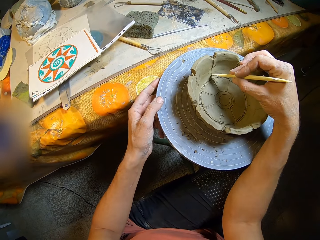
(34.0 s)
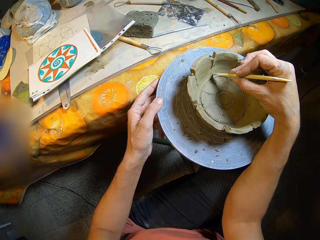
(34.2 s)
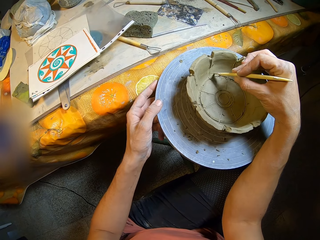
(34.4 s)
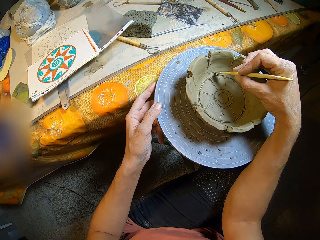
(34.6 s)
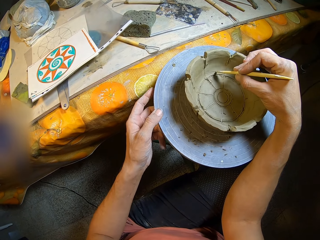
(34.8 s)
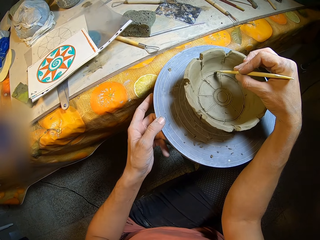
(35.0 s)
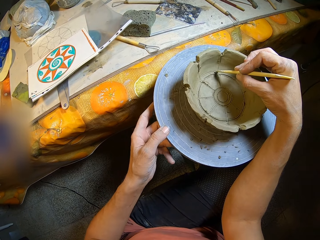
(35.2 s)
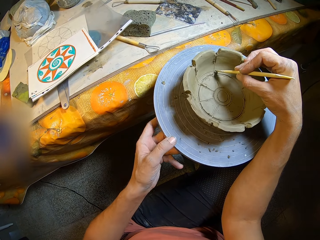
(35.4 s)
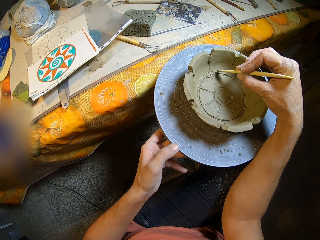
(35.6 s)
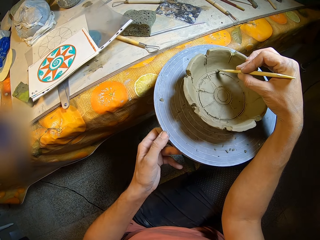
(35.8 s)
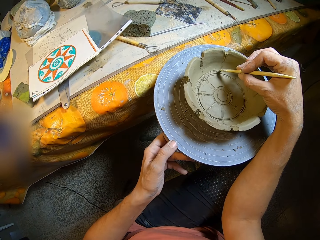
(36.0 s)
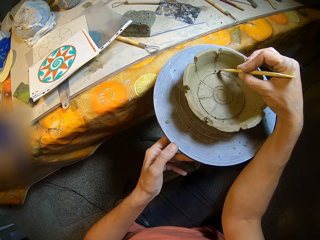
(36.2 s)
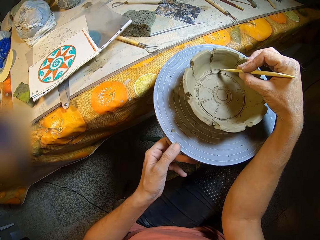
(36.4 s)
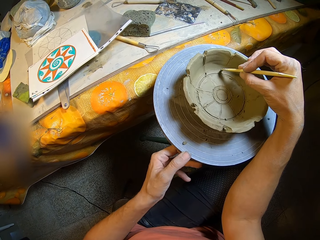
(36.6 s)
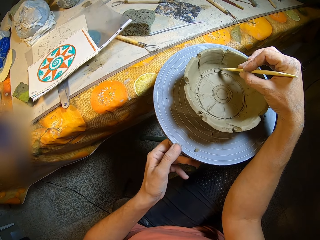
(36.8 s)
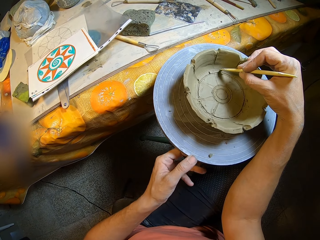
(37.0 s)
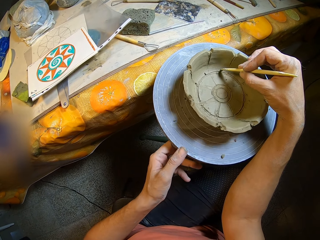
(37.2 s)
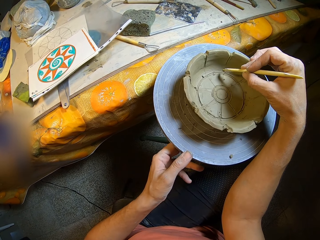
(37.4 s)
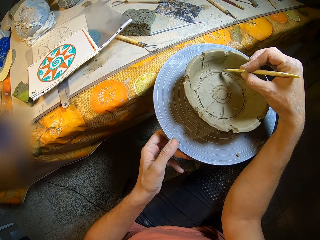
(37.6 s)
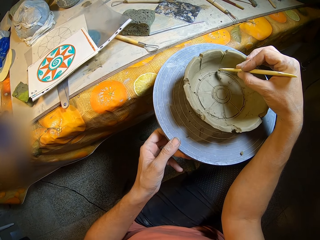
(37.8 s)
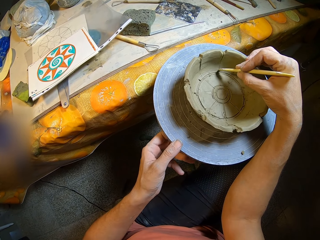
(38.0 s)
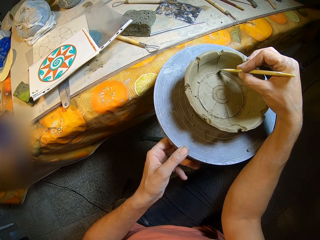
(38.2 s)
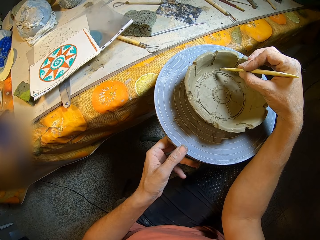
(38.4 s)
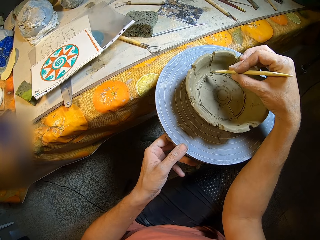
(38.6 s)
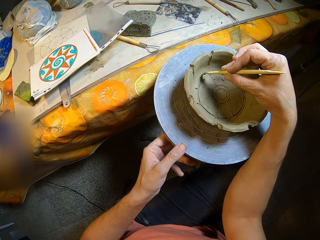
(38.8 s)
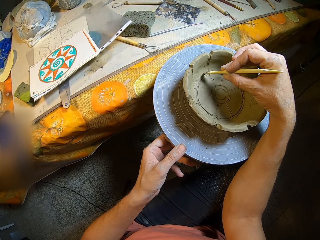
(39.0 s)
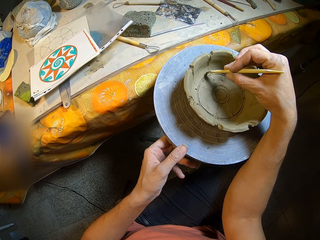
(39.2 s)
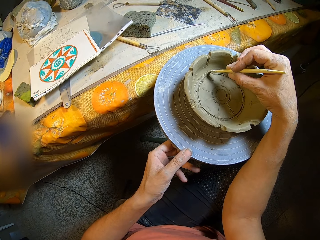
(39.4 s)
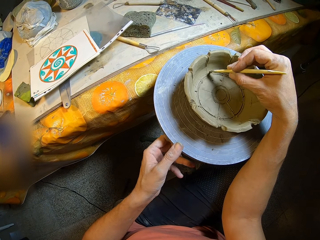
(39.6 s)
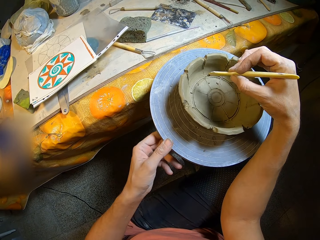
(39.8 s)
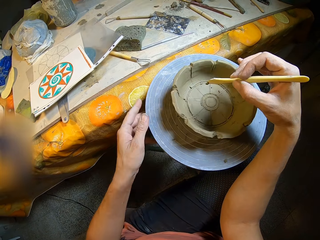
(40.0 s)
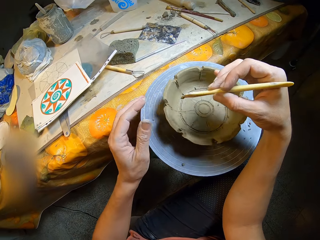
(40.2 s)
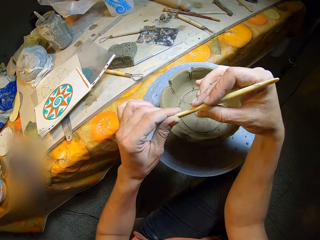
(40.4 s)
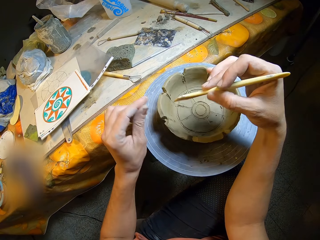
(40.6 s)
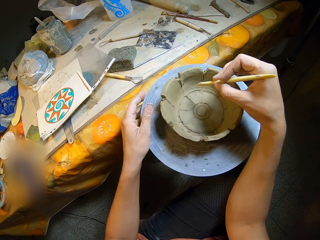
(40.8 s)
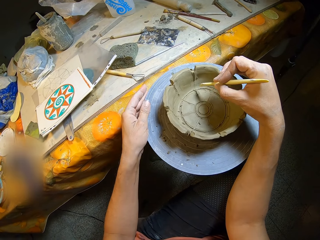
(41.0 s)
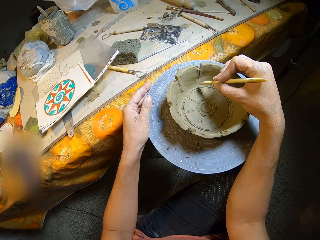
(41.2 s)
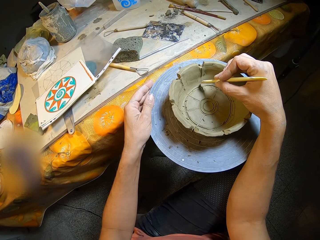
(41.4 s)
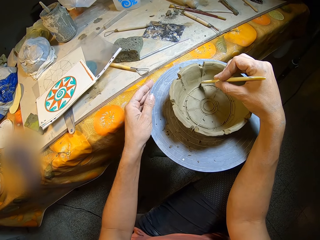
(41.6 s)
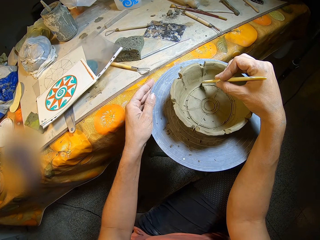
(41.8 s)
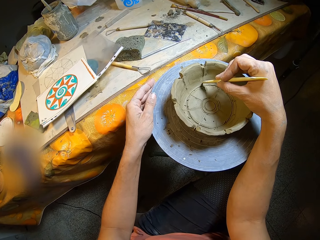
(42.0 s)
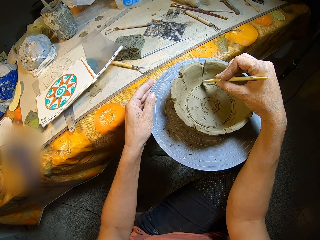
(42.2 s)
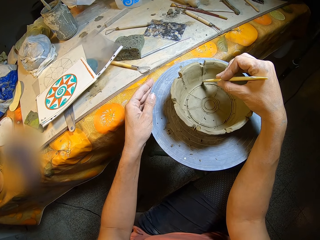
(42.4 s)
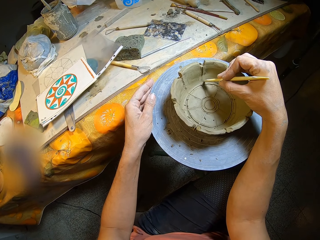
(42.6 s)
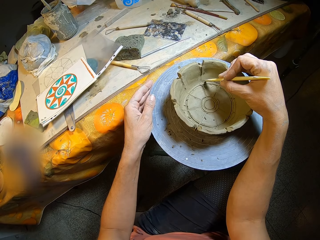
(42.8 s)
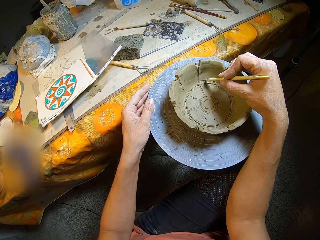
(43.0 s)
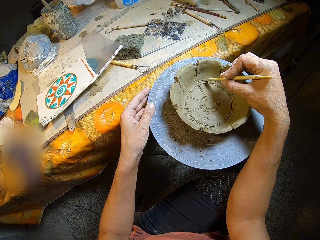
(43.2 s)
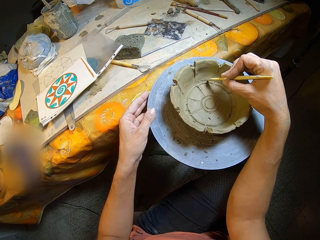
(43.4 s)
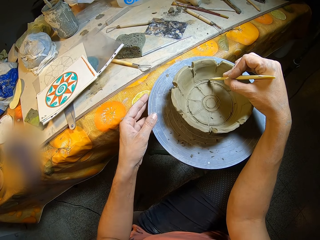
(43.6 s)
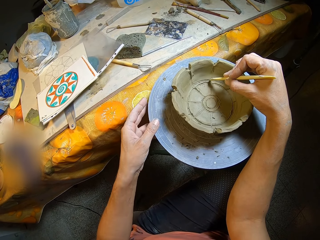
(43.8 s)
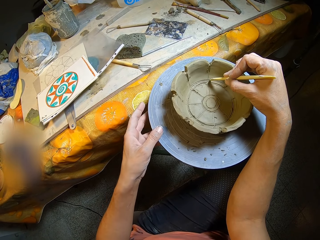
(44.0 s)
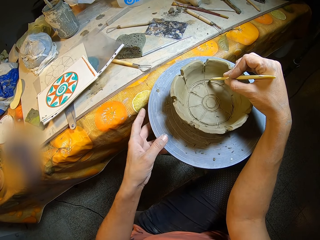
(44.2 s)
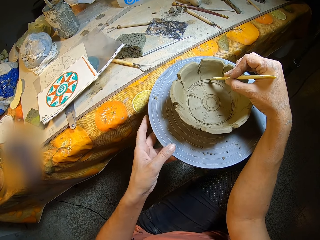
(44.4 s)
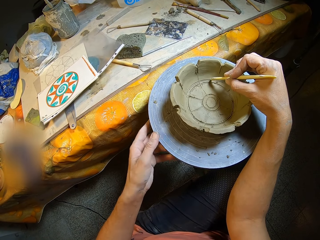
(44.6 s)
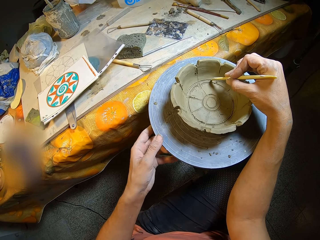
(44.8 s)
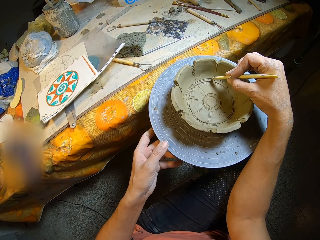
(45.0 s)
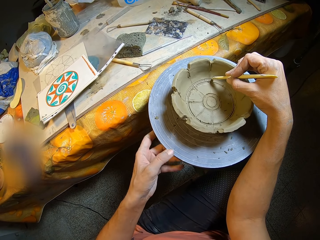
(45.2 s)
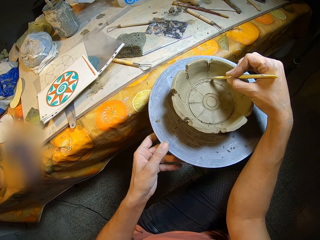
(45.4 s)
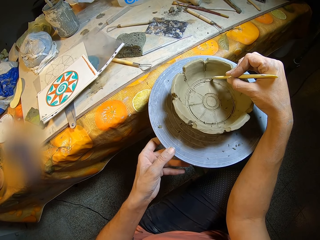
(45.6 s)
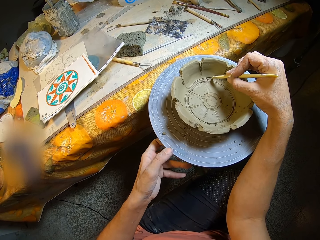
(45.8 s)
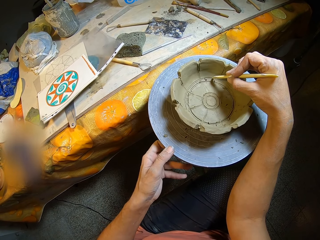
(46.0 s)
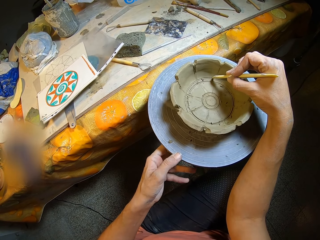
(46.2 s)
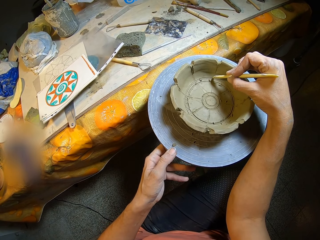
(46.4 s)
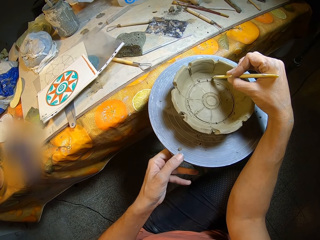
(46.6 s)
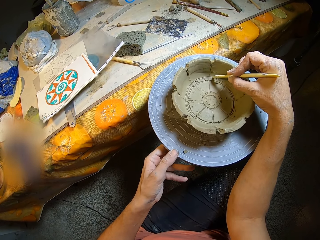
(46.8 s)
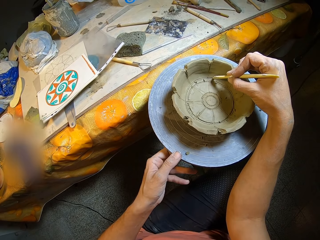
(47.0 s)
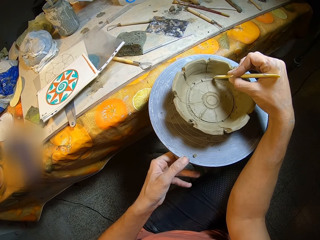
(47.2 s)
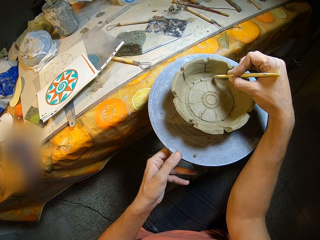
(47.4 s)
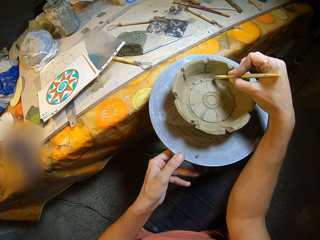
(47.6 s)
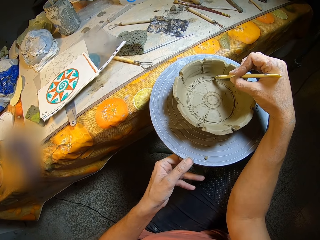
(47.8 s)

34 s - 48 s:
The camera wearer spins the potter's wheel with her left hand. She carves a design on the pottery piece with the wooden modelling tool in her right hand. She spins the potter's wheel with her left hand. She carves a design on the pottery piece with the wooden modelling tool in her right hand. She moves the potter's wheel with her left hand. She spins the potter's wheel with her left hand. She wipes the wooden modelling tool in her right hand with her left hand. She holds the potter's wheel with her left hand. She carves a design on the pottery piece with the wooden modelling tool in her right hand. She spins the potter's wheel with her left hand.

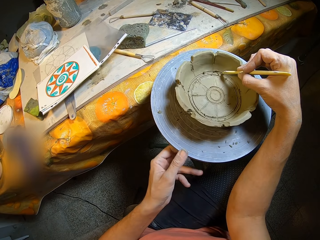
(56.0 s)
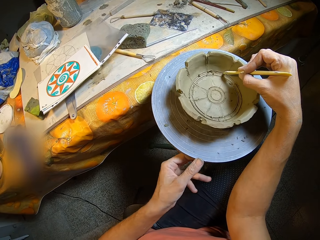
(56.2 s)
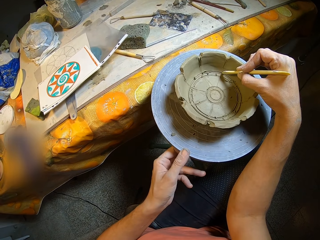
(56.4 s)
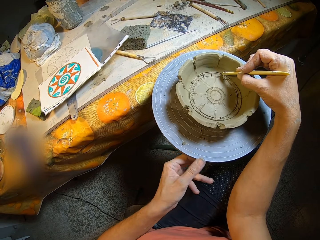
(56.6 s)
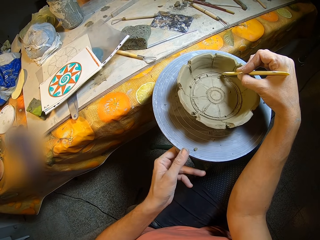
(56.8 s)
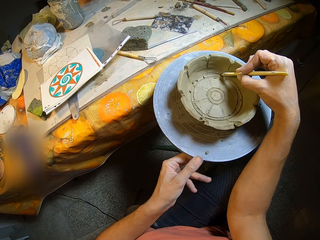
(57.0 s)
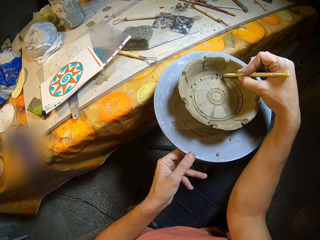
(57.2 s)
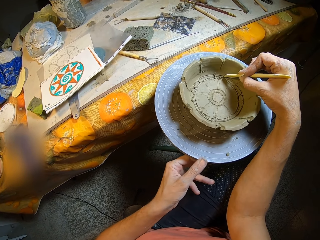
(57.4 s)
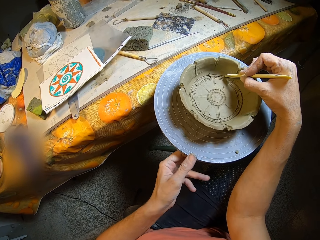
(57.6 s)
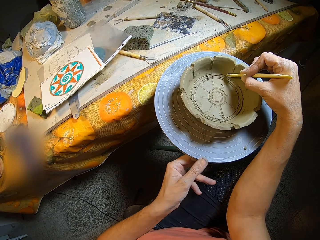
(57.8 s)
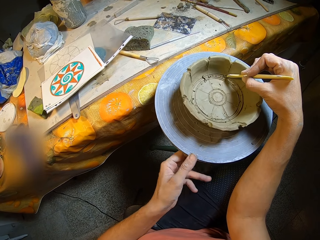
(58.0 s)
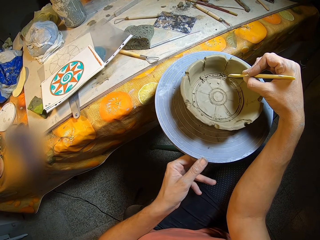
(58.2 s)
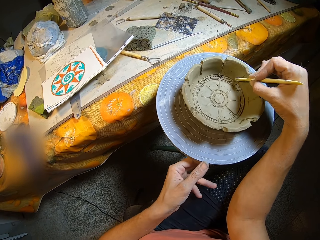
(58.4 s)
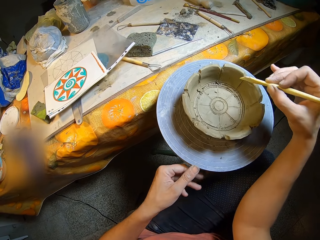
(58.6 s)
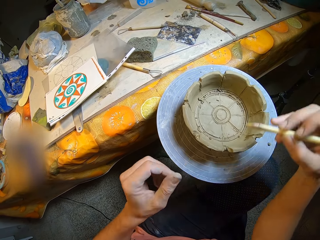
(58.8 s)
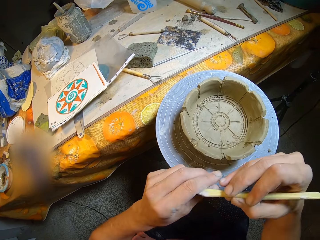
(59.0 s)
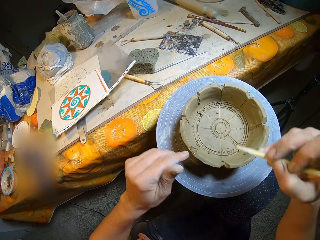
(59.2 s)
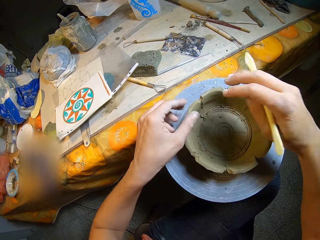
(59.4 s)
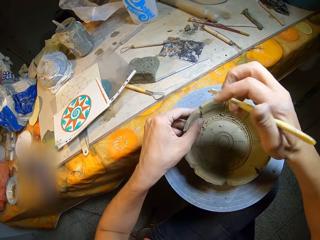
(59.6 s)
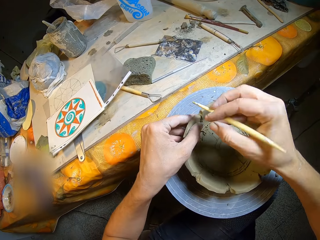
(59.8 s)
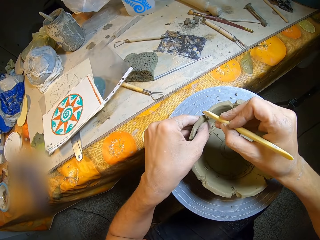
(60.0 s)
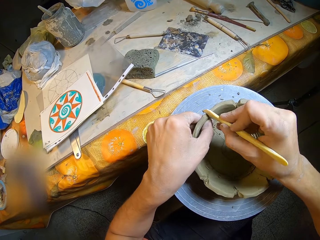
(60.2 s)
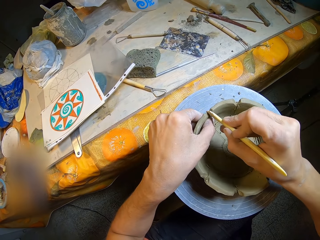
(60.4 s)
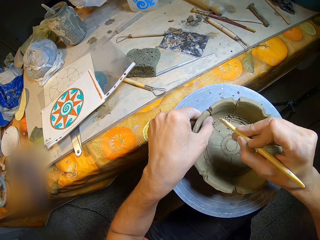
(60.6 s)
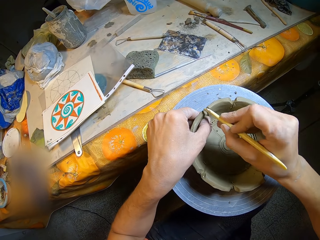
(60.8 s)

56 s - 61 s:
The camera wearer wipes the wooden modelling tool in her right hand with her left hand. She holds the pottery piece on the potter's wheel with her left hand. She cuts the pottery piece on the potter's wheel with the wooden modelling tool in her right hand. She draws a clay model with a pencil.

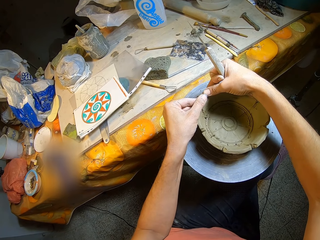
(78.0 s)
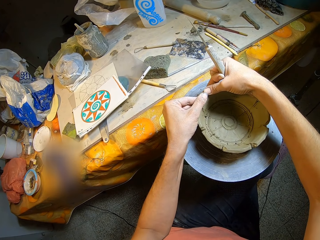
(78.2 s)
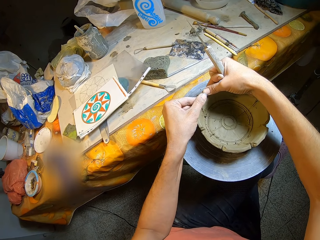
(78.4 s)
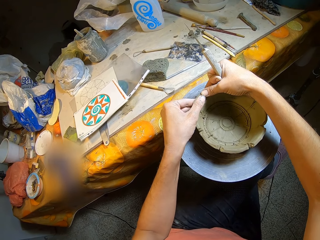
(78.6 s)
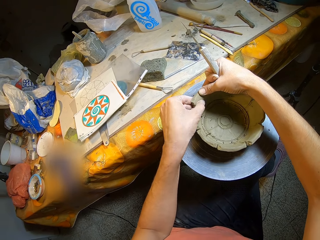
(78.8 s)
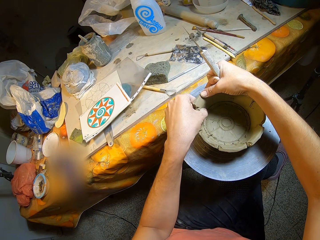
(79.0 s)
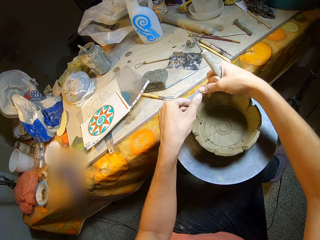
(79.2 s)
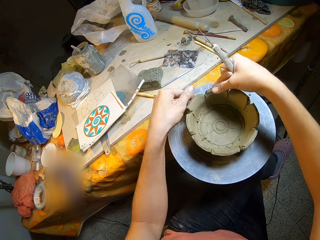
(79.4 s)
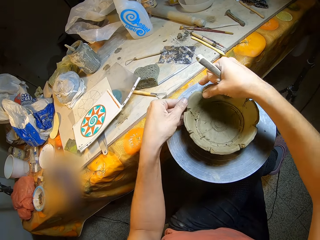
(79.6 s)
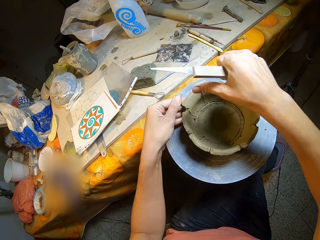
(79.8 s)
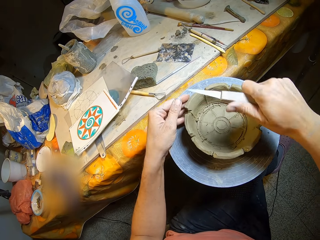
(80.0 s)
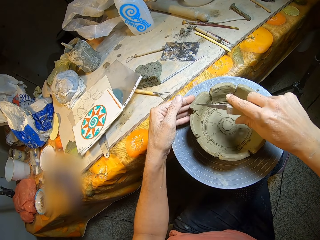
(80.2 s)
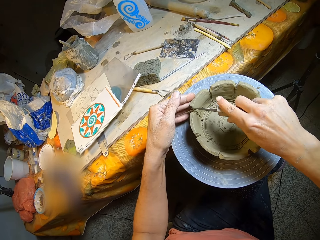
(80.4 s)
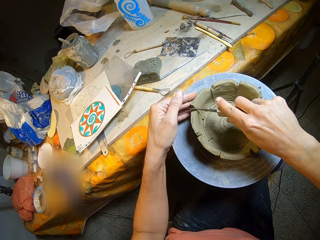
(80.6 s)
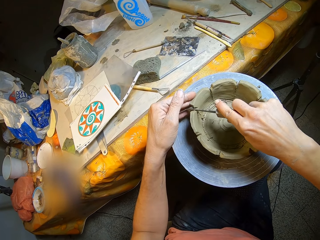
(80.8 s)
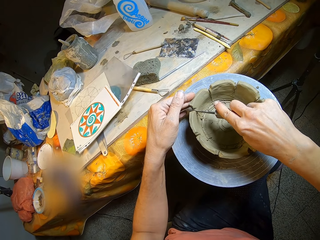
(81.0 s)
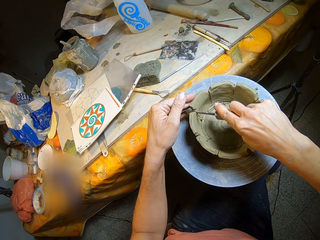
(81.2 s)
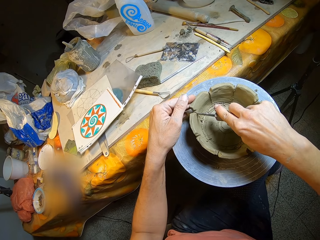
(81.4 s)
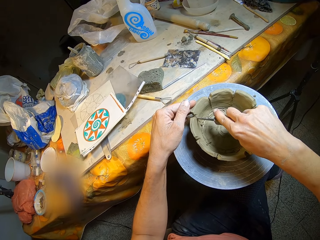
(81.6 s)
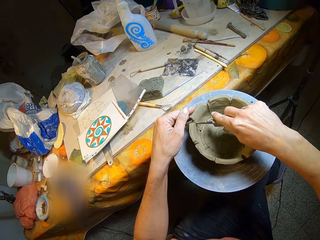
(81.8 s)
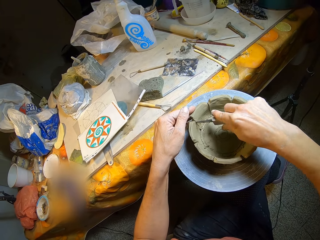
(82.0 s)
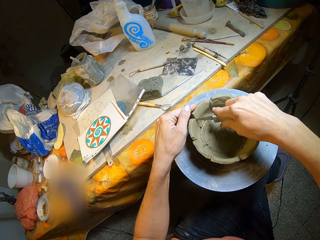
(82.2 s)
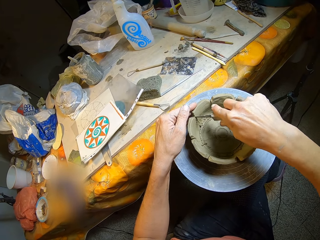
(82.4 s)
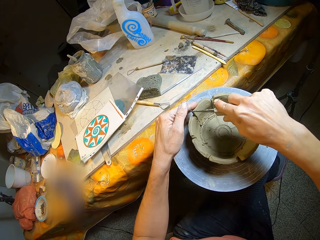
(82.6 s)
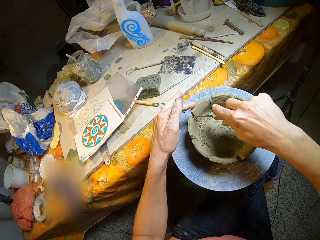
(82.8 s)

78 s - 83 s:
The camera wearer wipes the pottery piece on the table with her left hand. She places her left hand on the potter's wheel. She cuts the pottery piece on the potter's wheel with the carving knife in her right hand.
